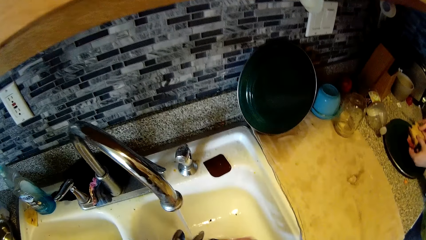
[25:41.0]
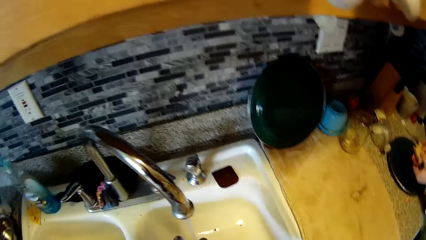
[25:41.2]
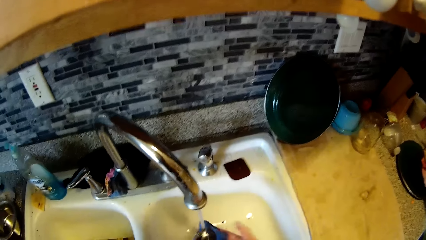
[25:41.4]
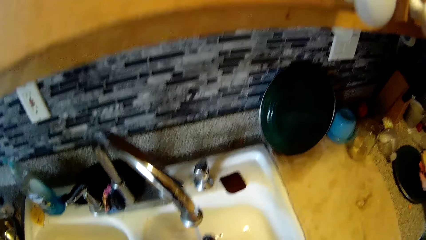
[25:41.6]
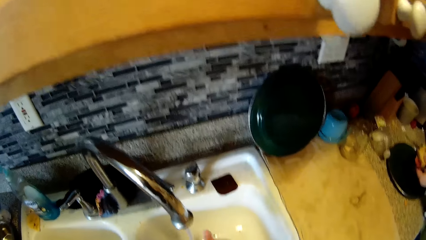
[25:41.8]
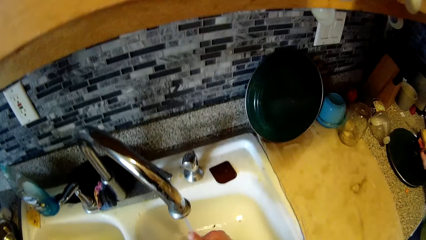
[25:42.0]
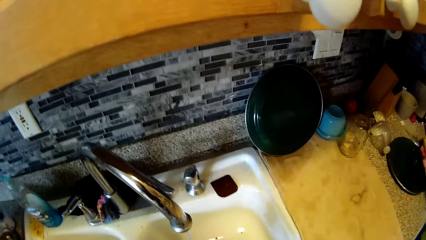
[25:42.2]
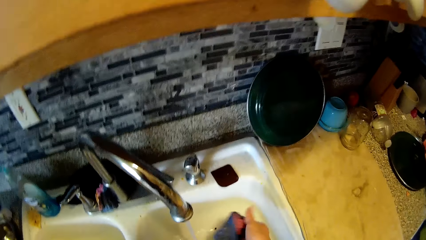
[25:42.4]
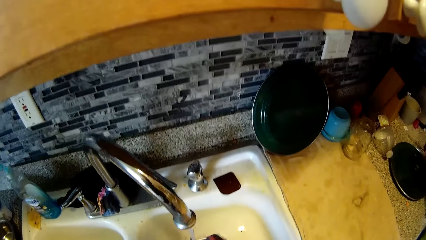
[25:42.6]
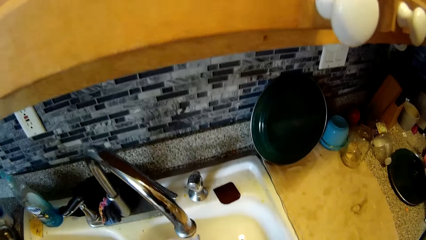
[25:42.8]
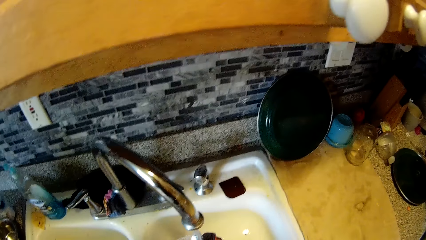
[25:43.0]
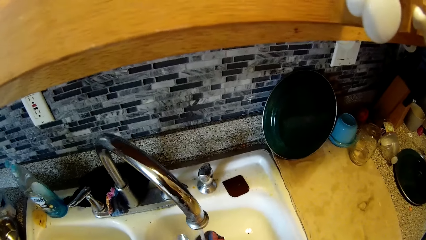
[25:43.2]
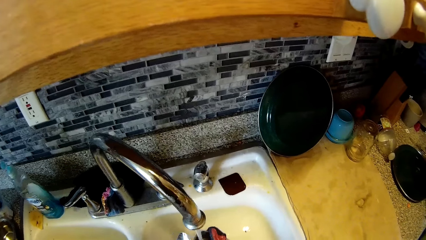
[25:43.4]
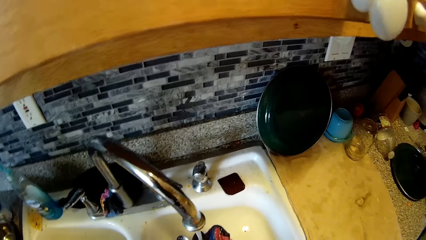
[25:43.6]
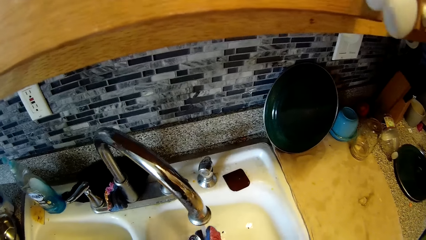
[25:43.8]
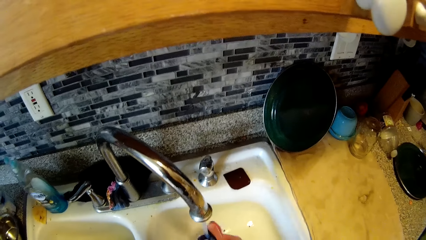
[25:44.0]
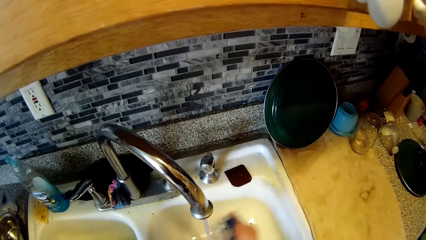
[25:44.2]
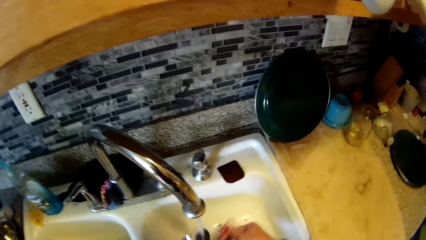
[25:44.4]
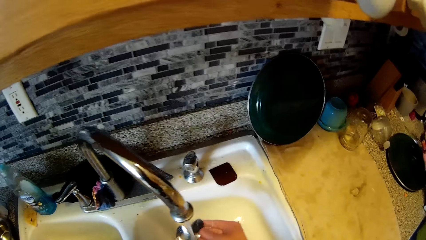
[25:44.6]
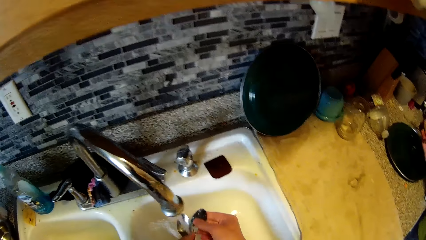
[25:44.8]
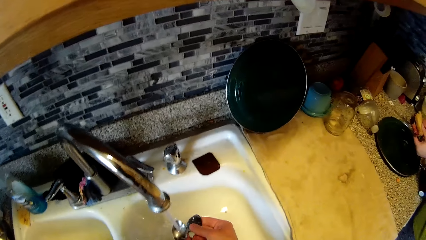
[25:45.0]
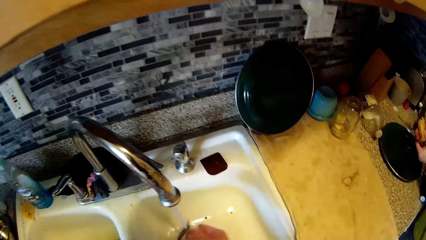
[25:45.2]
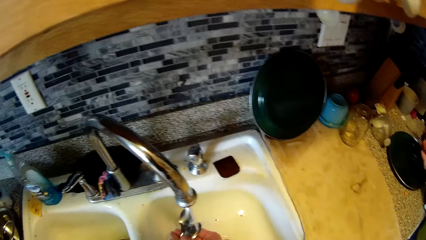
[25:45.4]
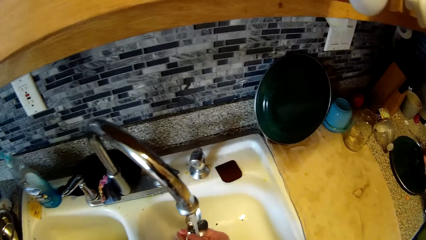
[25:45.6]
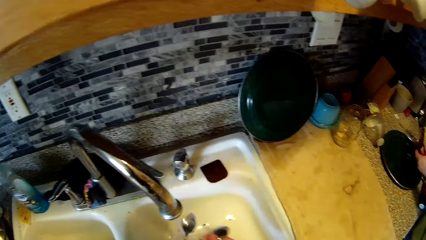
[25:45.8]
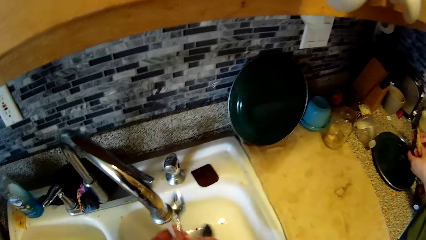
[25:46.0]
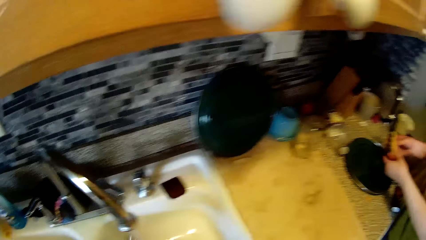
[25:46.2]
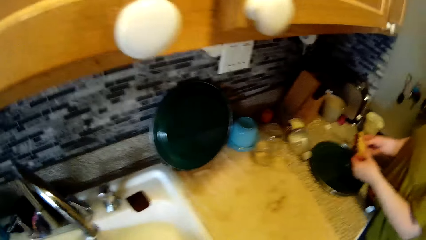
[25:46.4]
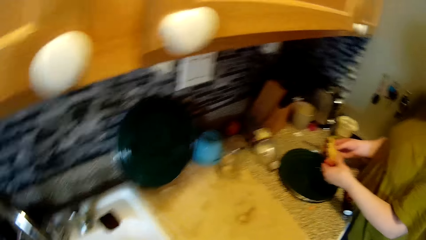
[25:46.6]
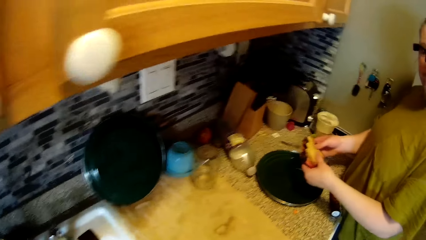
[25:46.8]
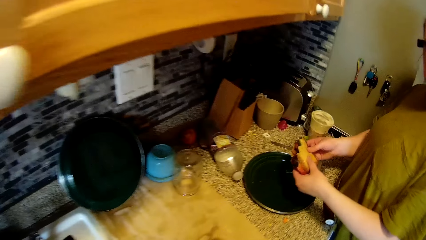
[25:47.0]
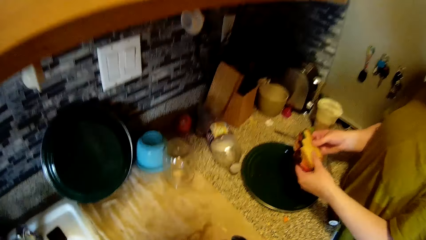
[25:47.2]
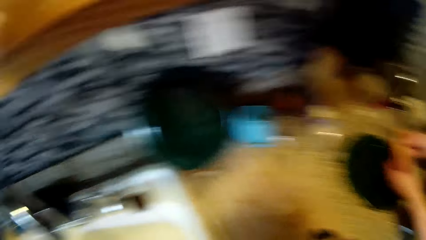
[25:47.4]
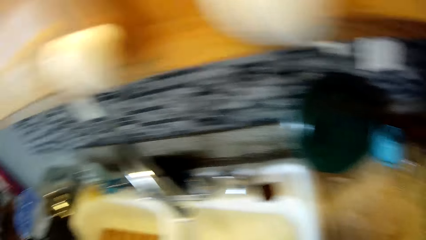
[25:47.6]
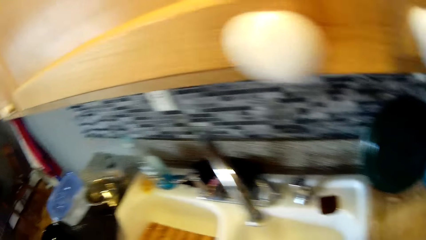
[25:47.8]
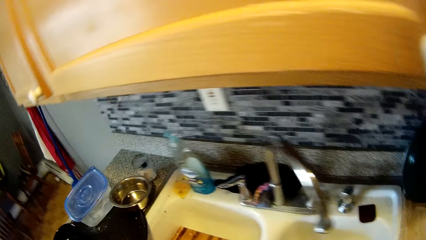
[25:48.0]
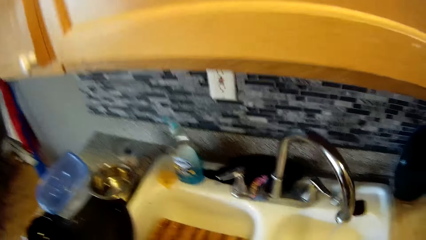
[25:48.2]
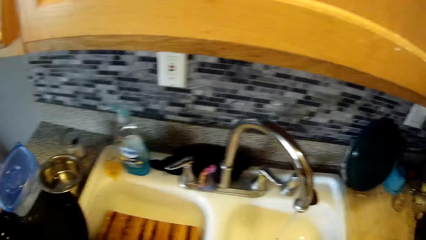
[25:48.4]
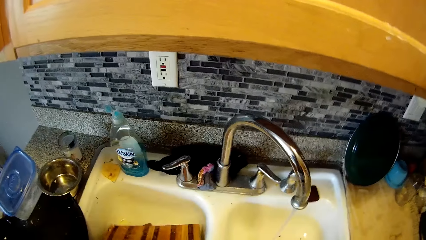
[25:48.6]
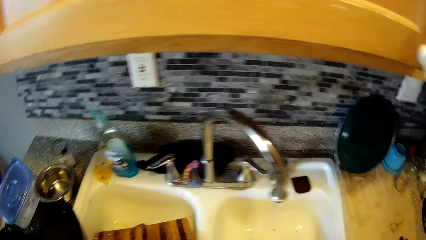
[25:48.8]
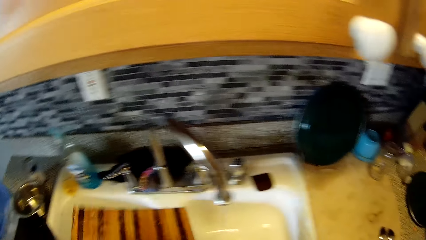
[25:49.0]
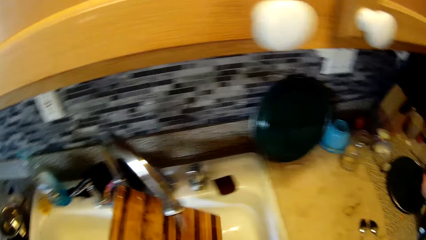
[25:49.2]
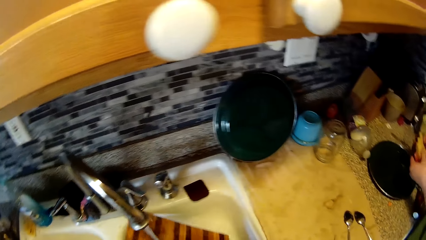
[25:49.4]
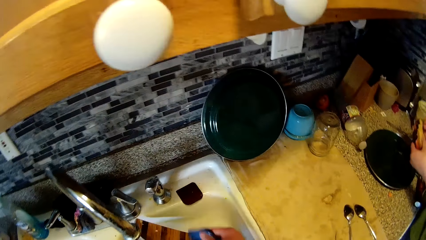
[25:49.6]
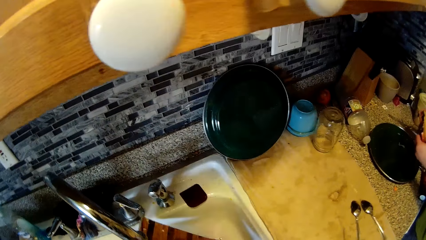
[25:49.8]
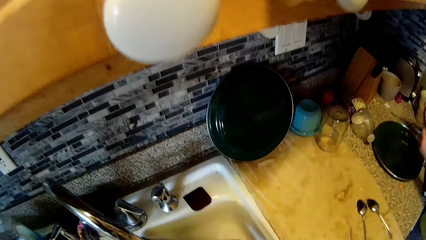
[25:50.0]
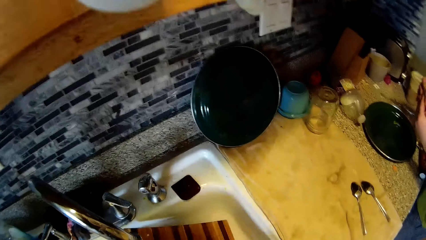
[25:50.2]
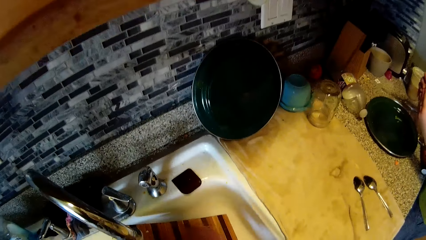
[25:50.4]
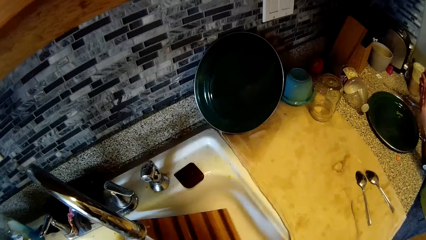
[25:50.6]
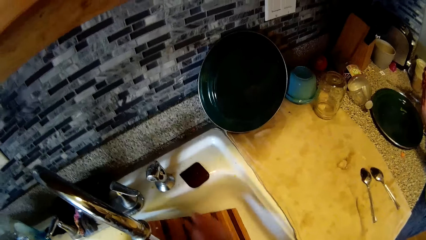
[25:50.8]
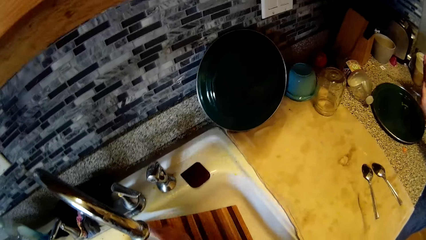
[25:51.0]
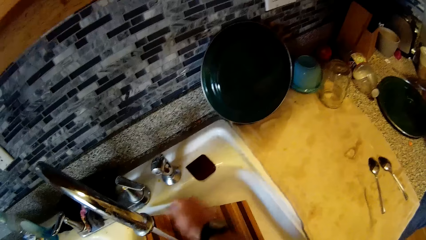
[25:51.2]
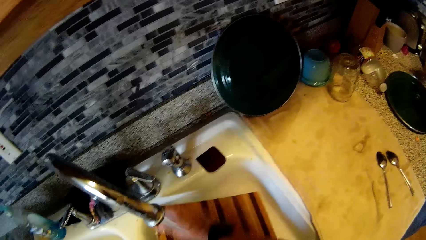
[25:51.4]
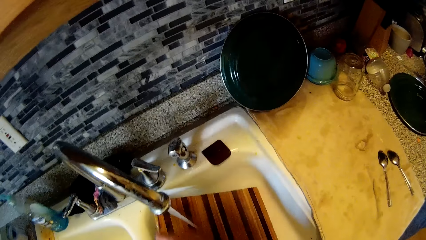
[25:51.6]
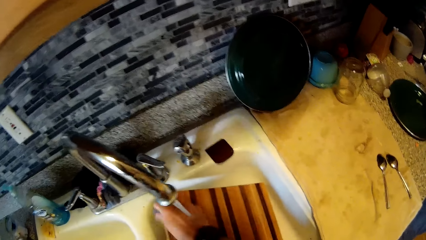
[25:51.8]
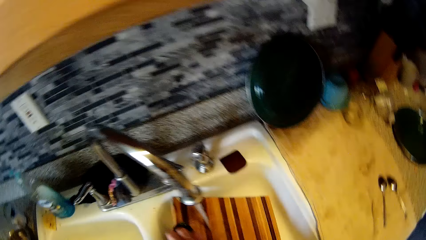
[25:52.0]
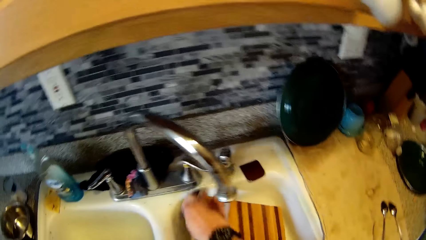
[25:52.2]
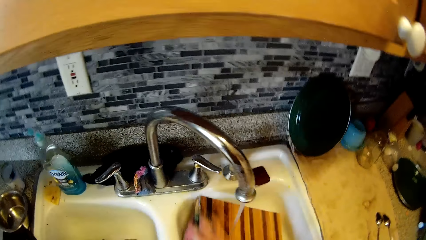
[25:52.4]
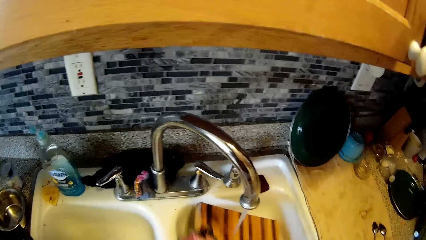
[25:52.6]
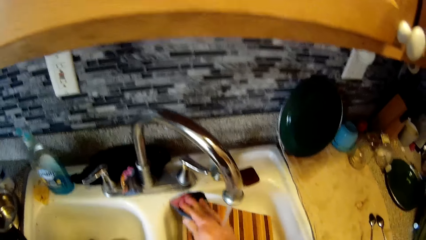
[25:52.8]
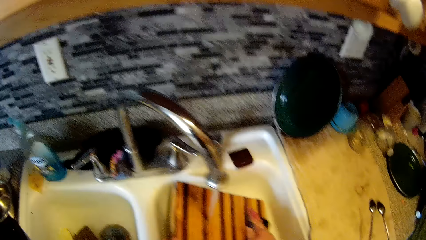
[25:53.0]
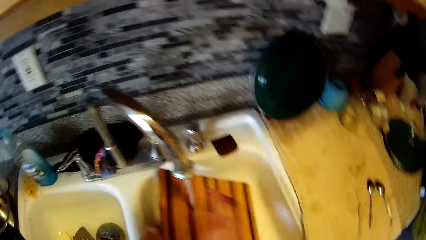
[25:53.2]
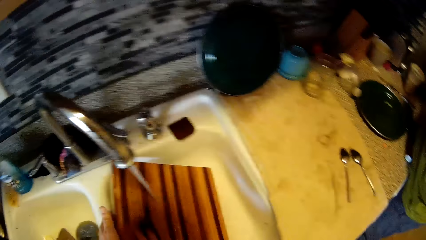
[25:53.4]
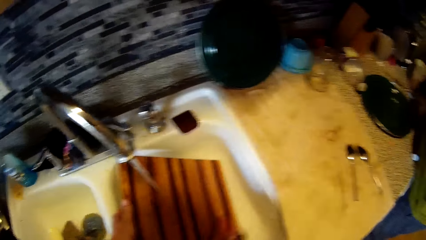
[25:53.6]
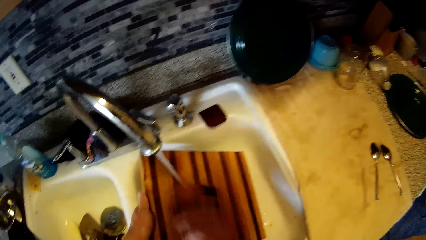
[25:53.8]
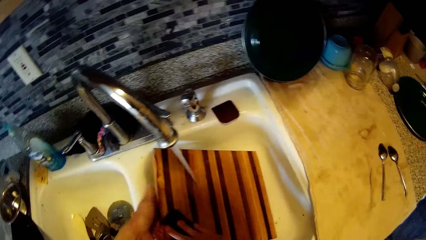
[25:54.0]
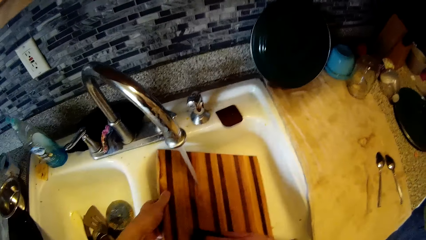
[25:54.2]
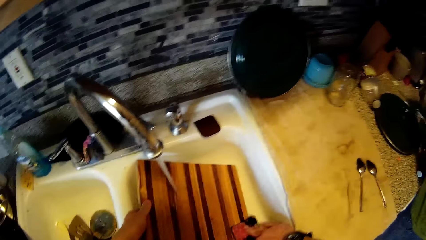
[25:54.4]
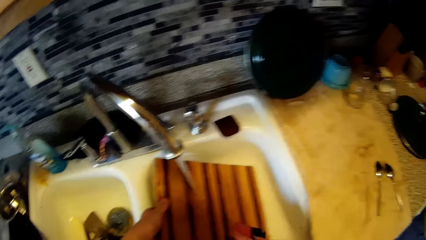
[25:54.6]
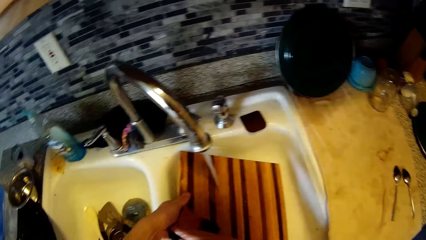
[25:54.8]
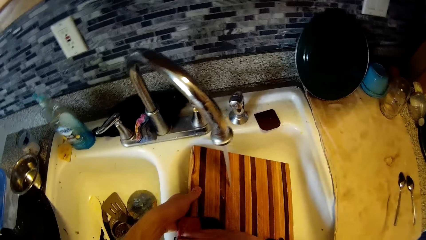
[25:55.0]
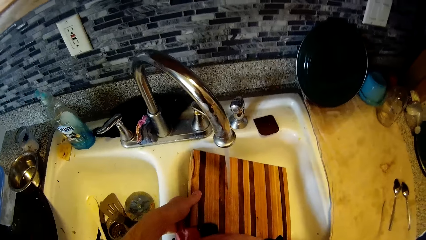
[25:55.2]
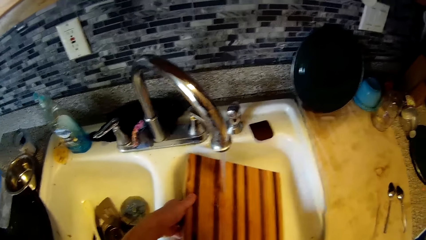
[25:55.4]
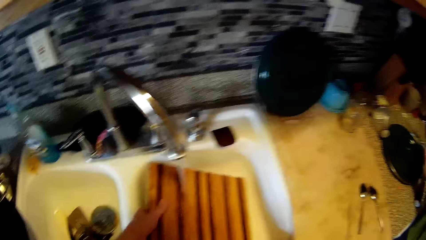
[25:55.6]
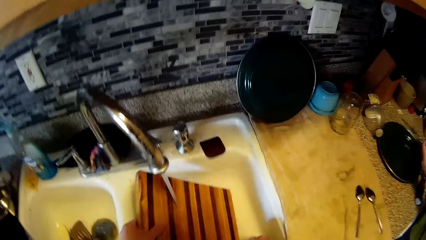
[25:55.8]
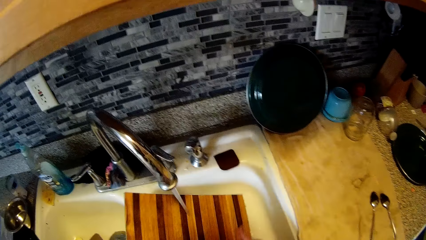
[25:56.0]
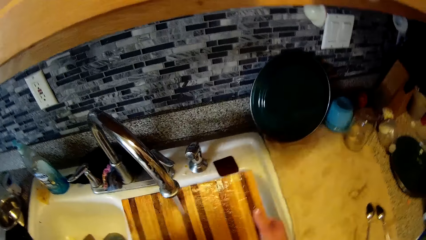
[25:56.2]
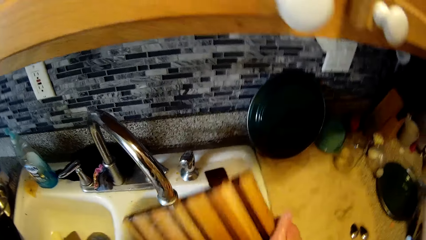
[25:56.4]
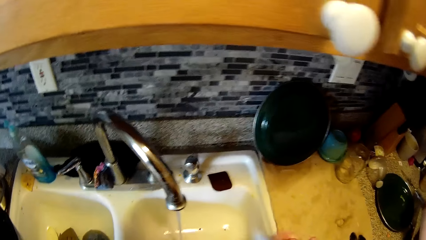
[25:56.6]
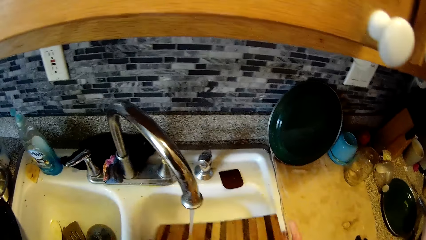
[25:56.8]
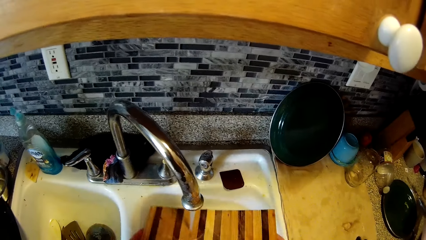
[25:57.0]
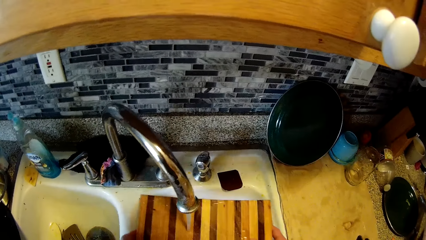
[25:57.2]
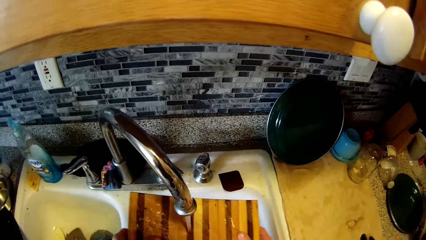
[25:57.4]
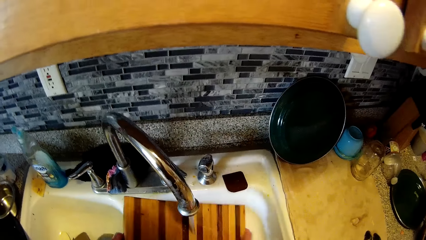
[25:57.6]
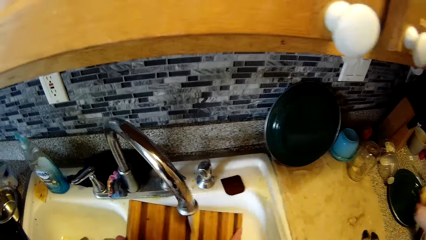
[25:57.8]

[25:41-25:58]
The camera wearer rinses a spoon in a sink. He washes the spoons in his left hand with the sponge in his right hand. A woman holds a cookie. The camera wearer rinses the spoons in his hands in the sink. The woman holds the bread burger with both hands. The camera wearer turns around. He picks up a chopping board from the sink with his left hand. He rinses the chopping board in the sink. He washes the chopping board with the sponge in his left hand. He rinses the chopping board with water.
